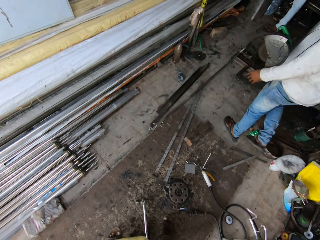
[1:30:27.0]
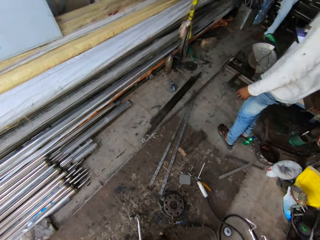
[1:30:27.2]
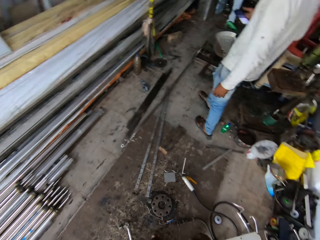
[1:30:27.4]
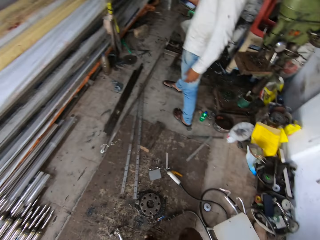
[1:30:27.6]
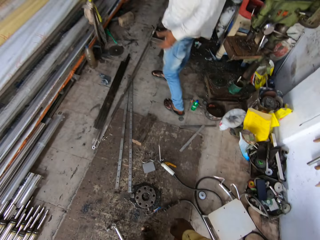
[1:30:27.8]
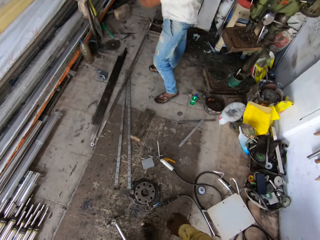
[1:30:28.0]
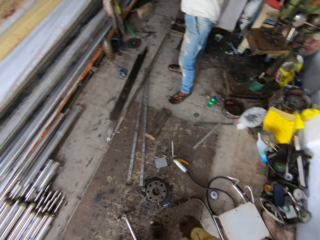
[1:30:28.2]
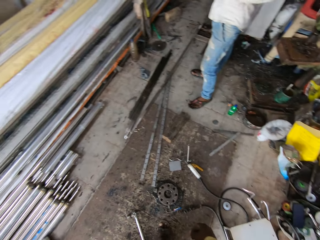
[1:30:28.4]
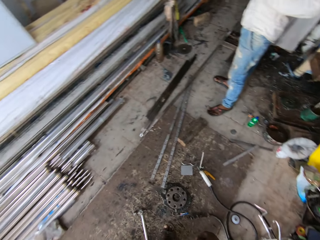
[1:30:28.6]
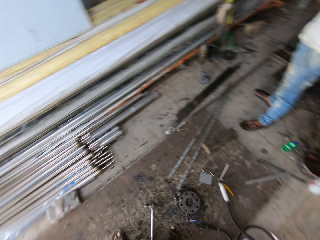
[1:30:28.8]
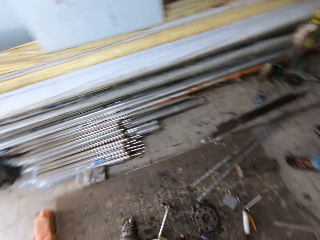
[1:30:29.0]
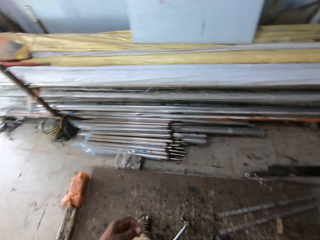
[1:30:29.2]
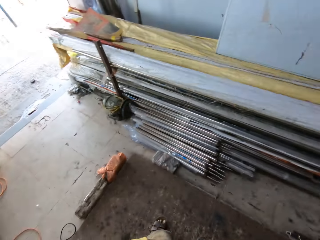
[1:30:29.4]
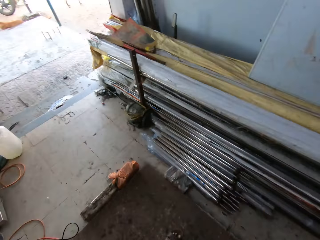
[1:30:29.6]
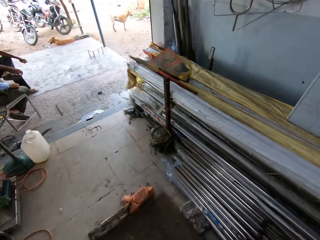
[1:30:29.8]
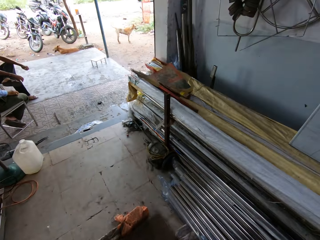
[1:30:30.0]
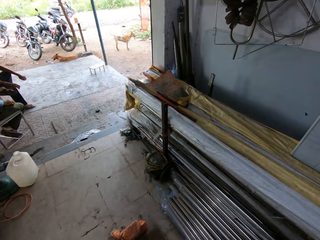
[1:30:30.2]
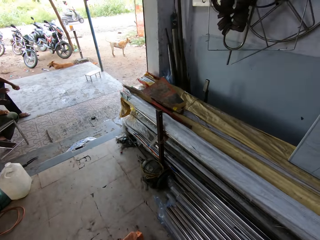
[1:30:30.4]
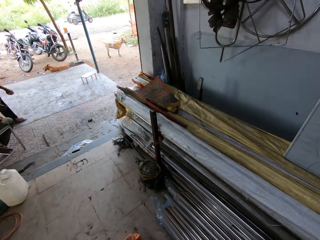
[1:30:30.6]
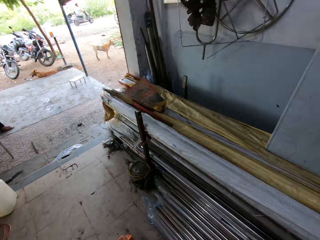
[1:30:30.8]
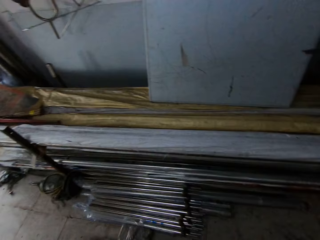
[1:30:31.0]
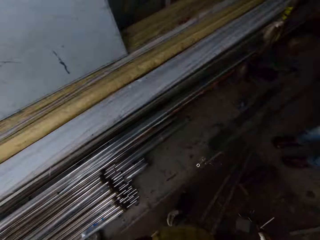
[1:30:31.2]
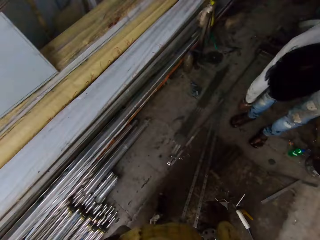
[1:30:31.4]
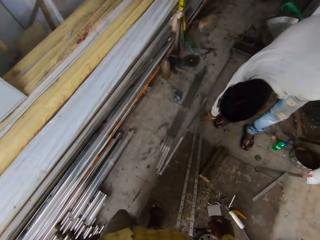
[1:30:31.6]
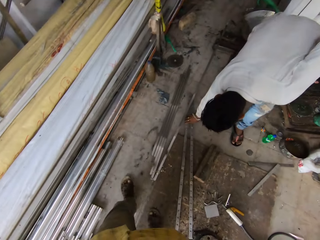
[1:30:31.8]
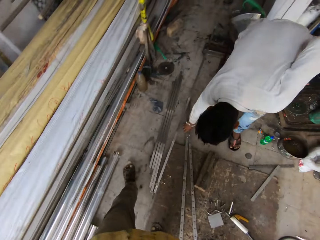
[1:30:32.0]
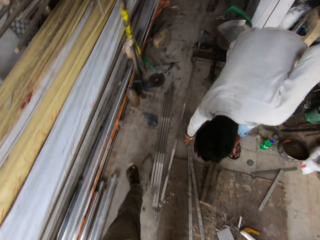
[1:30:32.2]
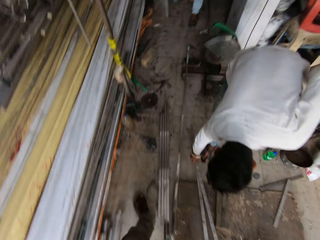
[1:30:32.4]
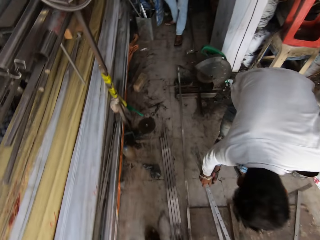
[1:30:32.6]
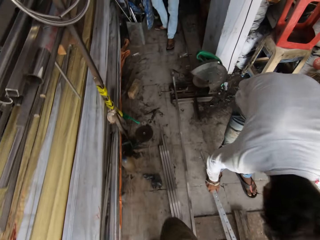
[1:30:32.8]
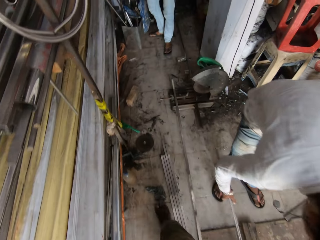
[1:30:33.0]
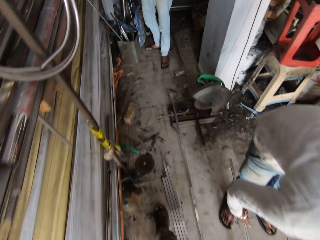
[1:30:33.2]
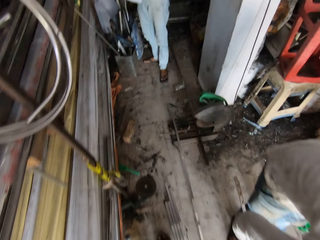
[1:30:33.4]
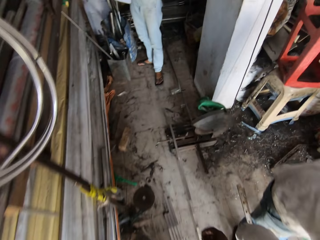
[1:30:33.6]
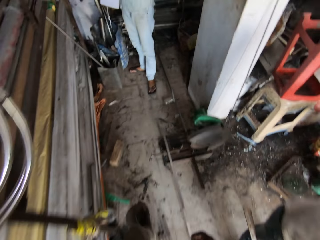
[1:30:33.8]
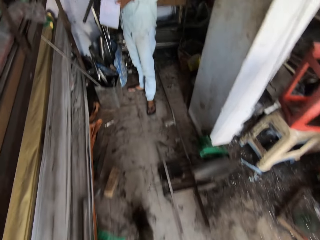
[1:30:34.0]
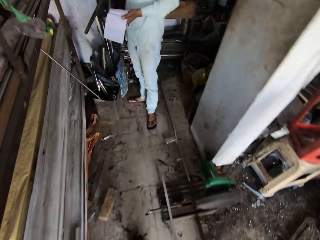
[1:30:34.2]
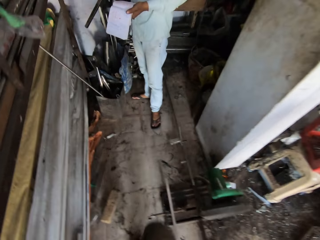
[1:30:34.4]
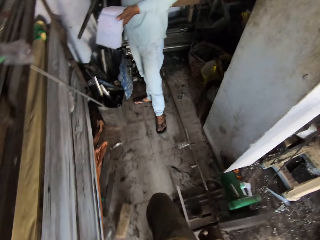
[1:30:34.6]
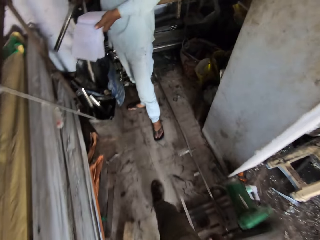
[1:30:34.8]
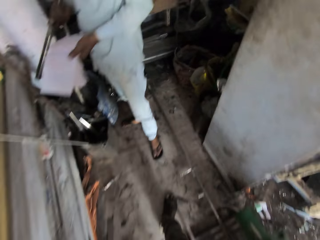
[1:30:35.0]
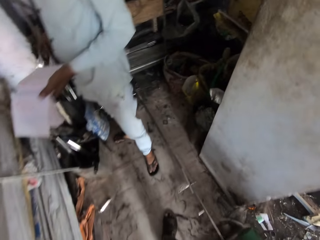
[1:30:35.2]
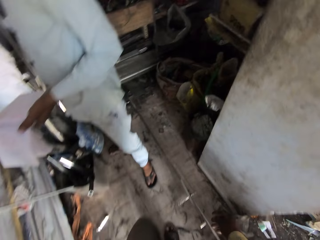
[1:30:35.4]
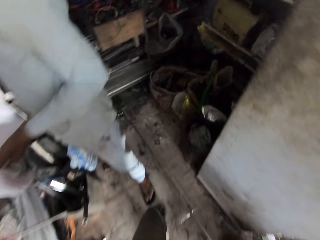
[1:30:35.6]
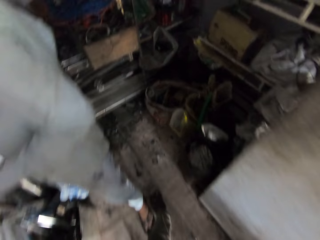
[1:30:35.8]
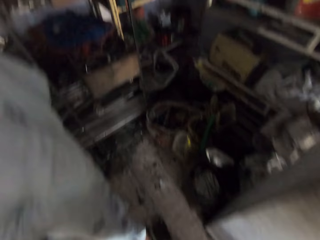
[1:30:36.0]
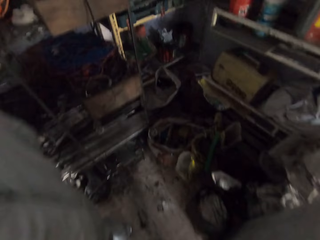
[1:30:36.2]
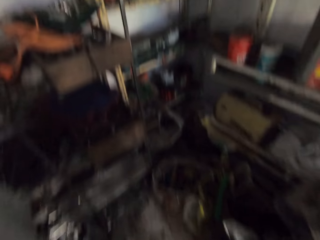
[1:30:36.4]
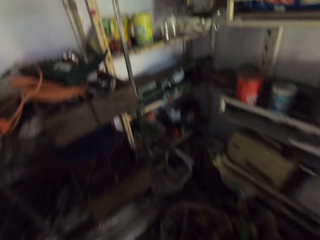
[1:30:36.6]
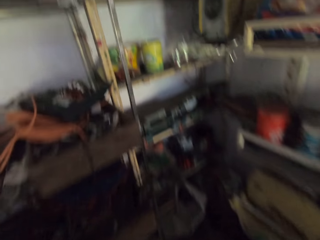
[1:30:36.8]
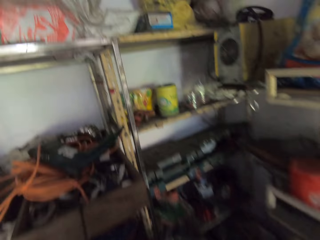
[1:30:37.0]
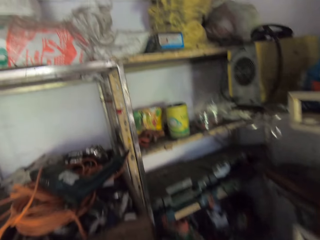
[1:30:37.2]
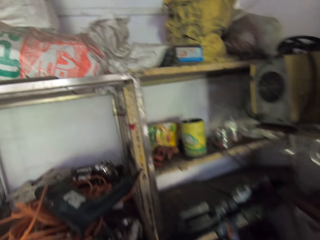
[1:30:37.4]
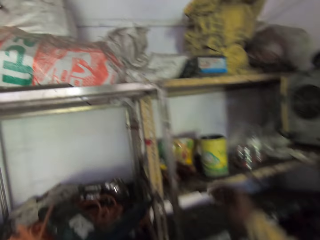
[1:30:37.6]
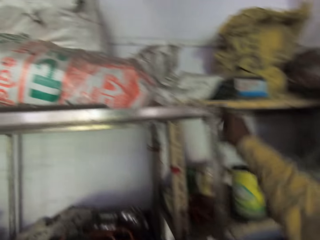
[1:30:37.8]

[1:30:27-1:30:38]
A man walks. The camera wearer looks around. The man picks up the metal rods in the workshop. The camera wearer walks in the workshop. A person holds a measurement book. The camera wearer walks towards another man.

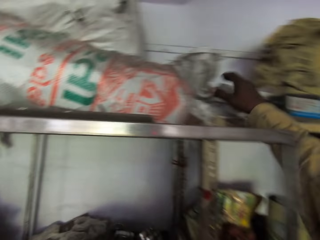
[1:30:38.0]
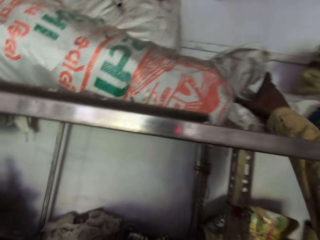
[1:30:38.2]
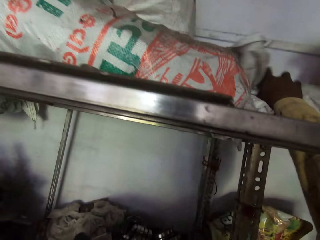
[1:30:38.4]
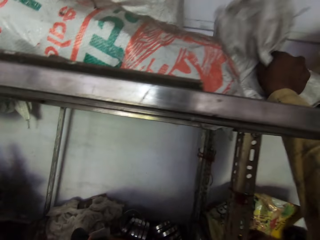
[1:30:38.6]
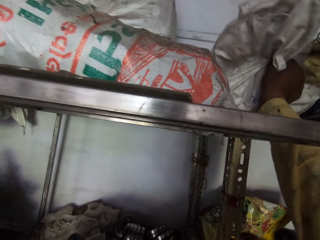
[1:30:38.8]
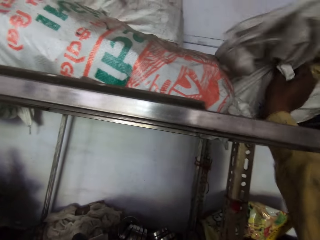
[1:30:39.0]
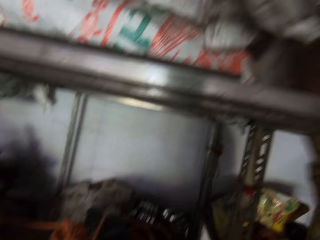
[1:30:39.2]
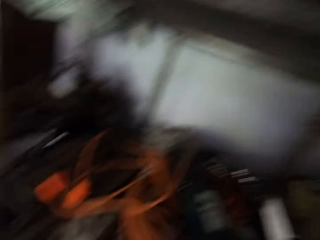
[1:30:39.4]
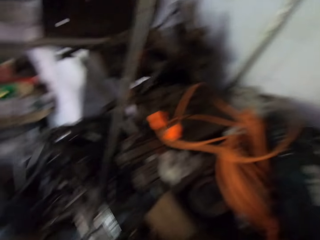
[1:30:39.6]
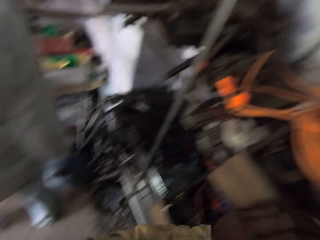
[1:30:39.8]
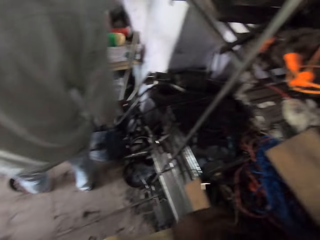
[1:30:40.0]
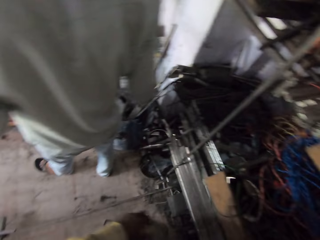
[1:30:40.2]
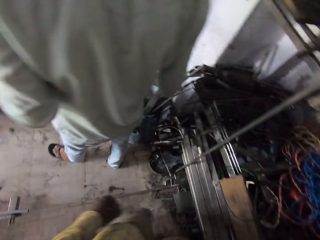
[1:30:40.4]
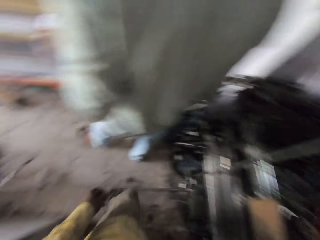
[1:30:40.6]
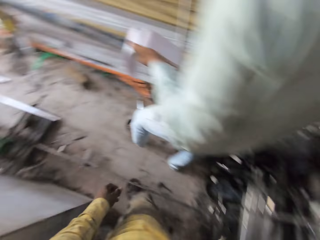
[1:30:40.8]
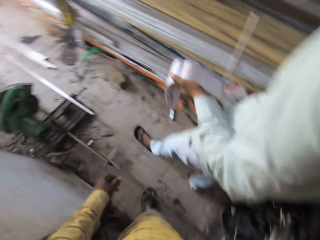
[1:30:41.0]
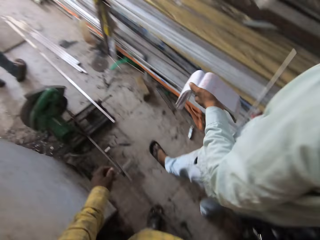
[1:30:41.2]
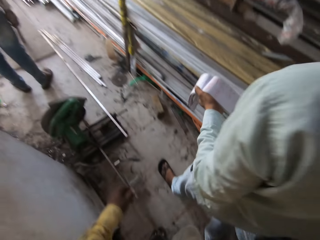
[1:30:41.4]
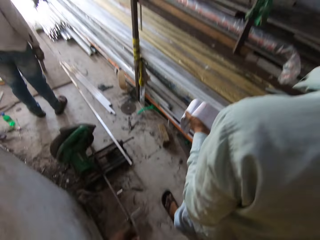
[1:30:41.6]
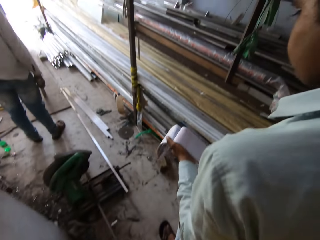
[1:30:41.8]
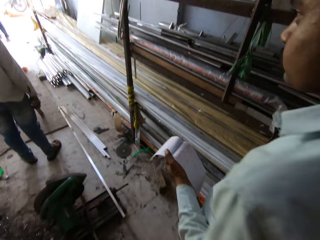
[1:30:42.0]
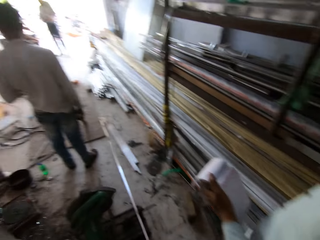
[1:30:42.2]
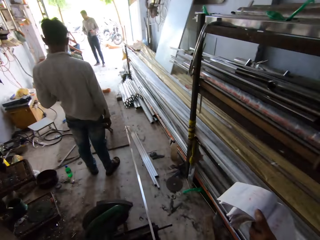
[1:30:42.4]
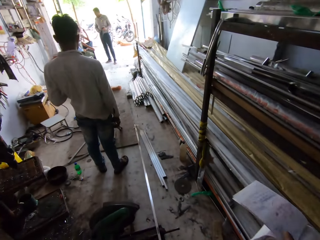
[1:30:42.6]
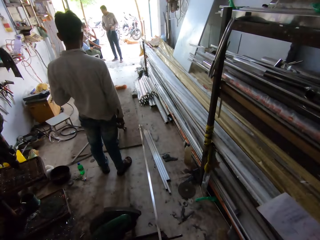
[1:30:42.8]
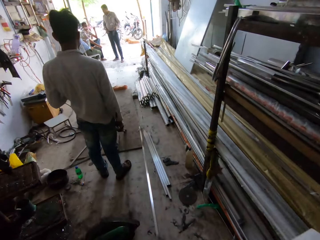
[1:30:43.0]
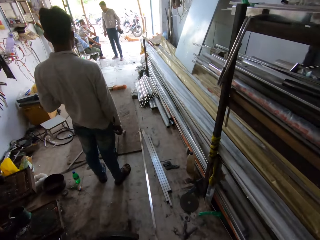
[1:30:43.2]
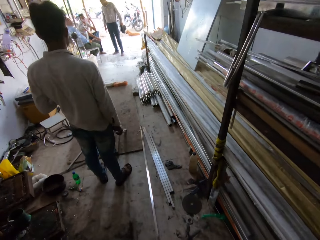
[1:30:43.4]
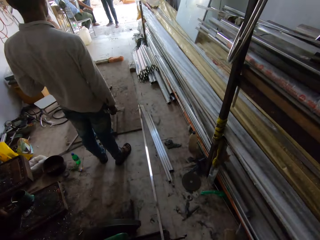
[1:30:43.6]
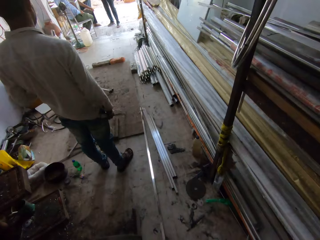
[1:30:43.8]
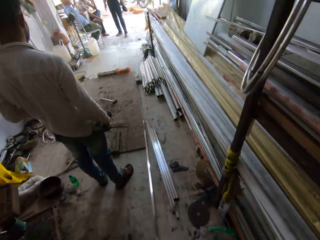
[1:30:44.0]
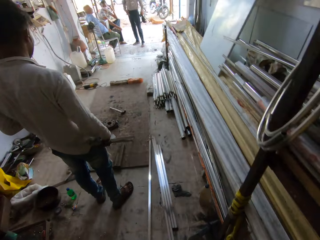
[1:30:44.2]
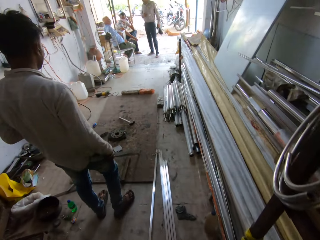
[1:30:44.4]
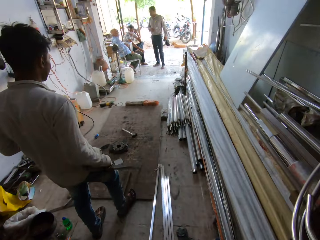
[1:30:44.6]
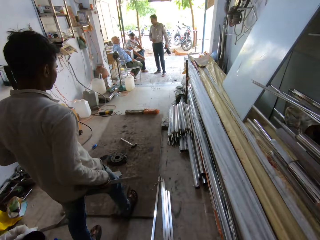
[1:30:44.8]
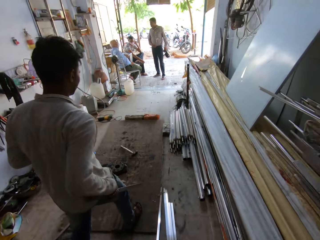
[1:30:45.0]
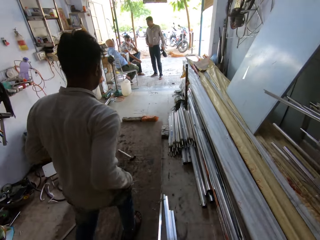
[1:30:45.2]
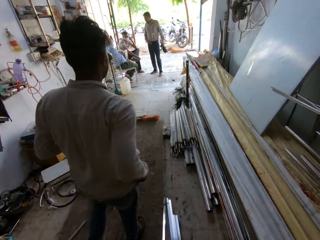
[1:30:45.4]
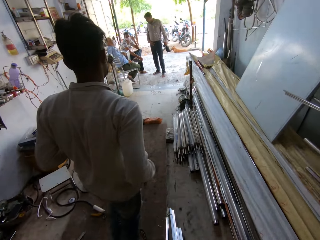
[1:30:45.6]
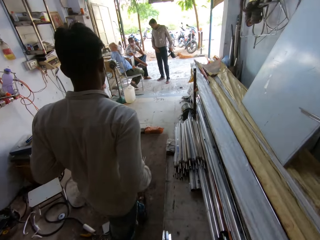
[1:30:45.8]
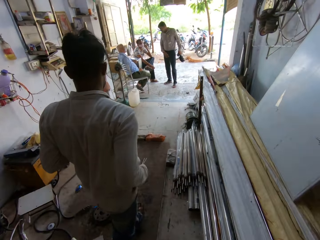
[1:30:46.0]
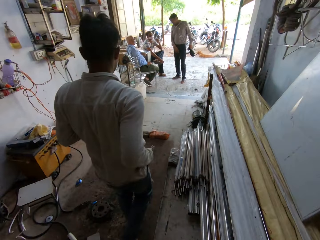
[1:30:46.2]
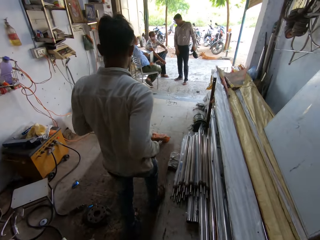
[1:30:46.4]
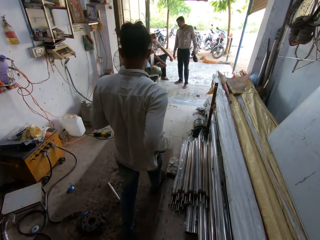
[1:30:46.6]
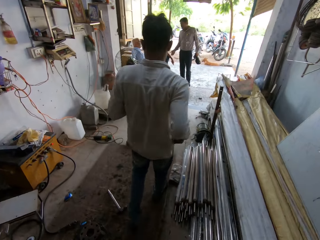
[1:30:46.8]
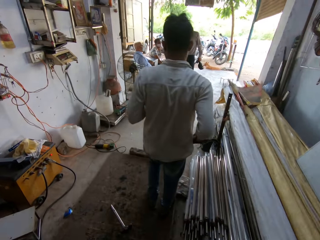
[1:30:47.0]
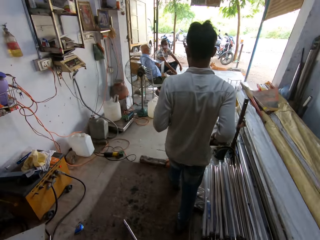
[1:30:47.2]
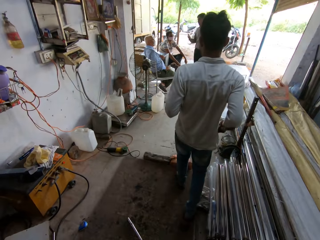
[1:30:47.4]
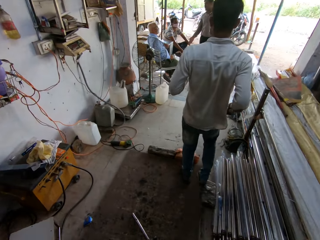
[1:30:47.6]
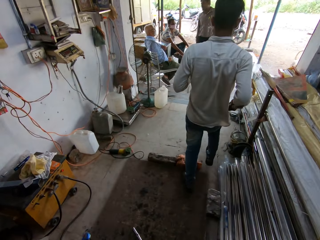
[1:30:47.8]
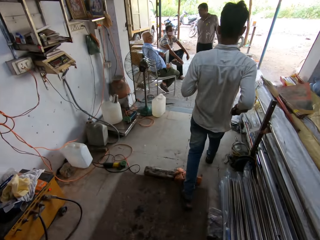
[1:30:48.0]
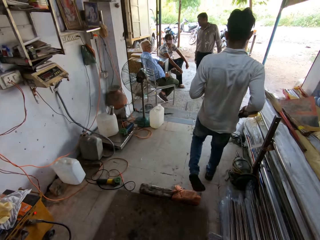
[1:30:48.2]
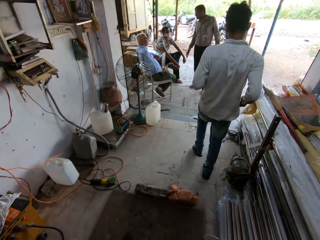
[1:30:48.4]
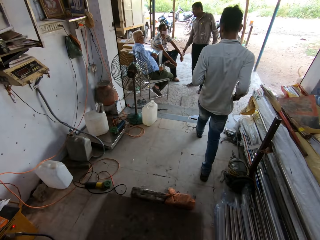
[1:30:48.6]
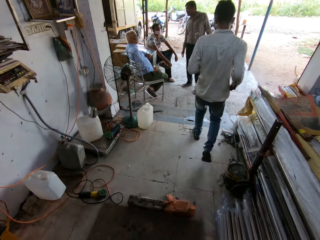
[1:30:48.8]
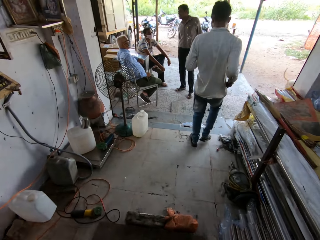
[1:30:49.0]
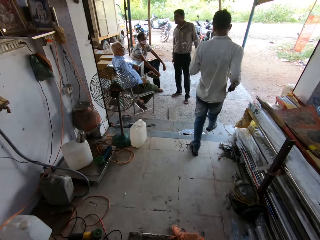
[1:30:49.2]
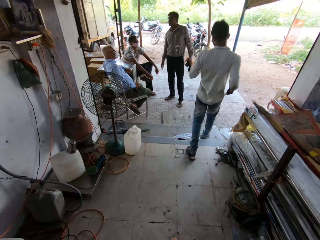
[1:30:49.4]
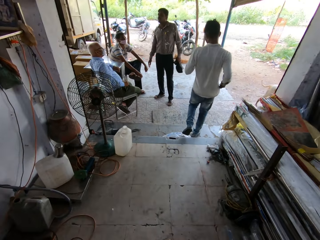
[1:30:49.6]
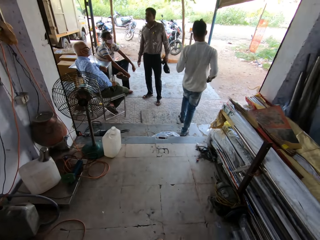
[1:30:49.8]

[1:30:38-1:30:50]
The camera wearer picks up a sack bag. They walk in the workshop. A person holds the measurement book. The camera wearer and a man walk. The person walks in the workshop. Another man walks away.
